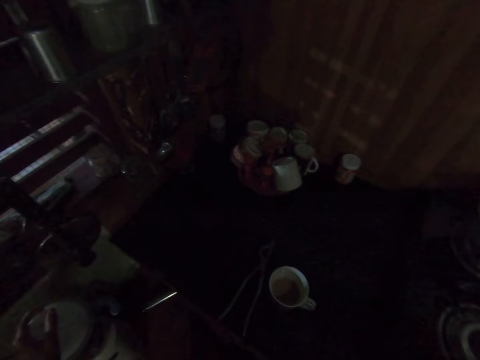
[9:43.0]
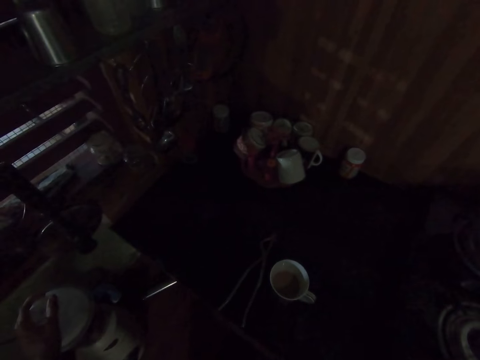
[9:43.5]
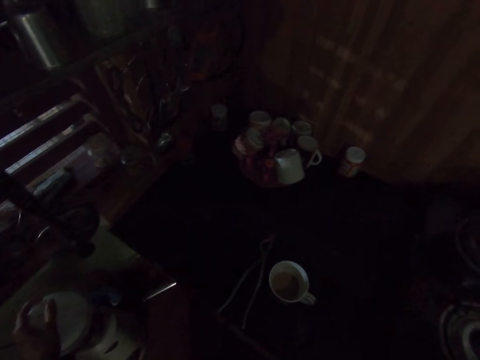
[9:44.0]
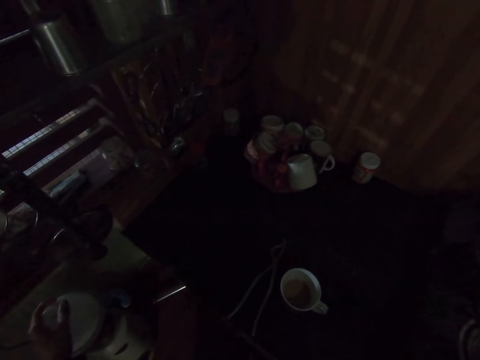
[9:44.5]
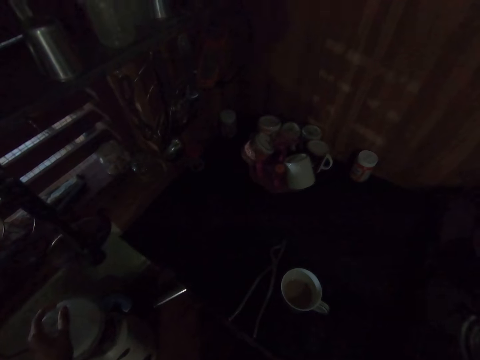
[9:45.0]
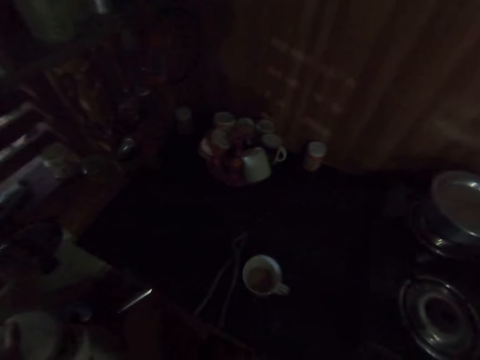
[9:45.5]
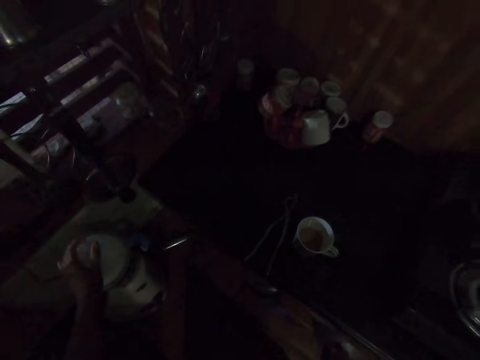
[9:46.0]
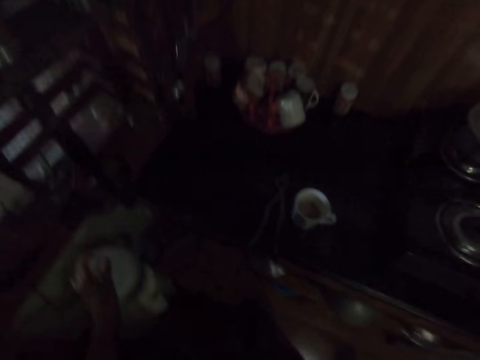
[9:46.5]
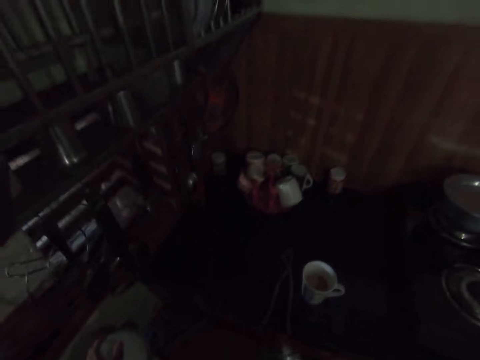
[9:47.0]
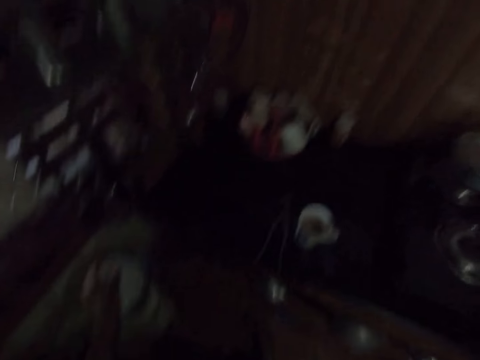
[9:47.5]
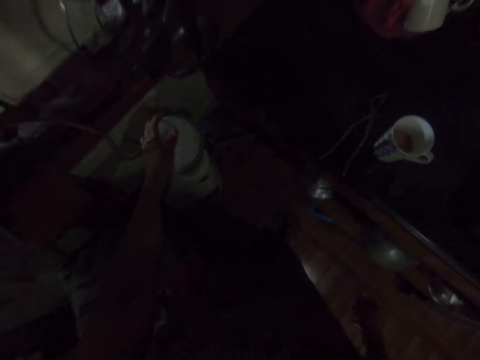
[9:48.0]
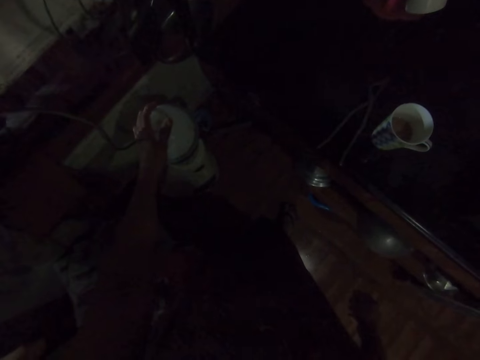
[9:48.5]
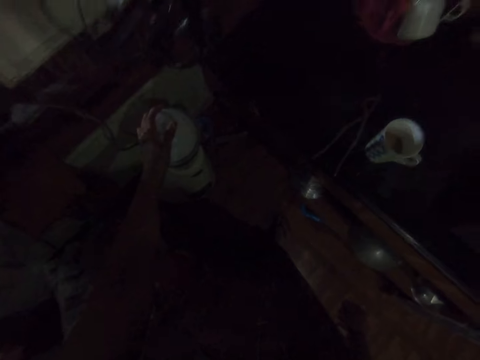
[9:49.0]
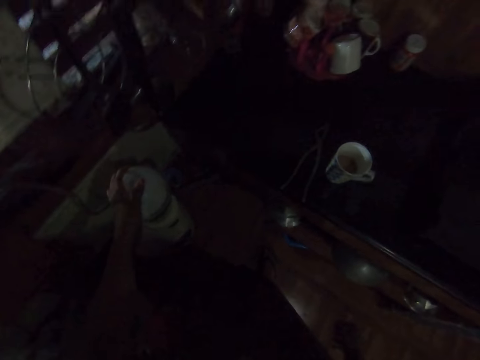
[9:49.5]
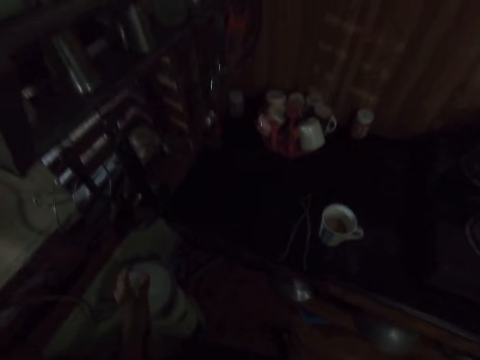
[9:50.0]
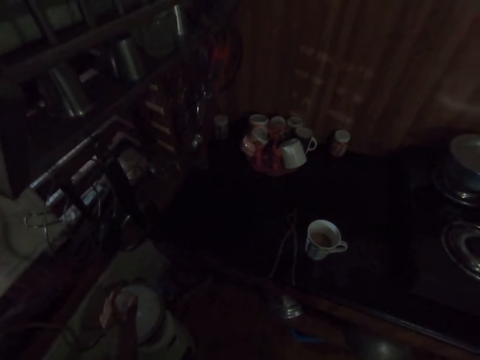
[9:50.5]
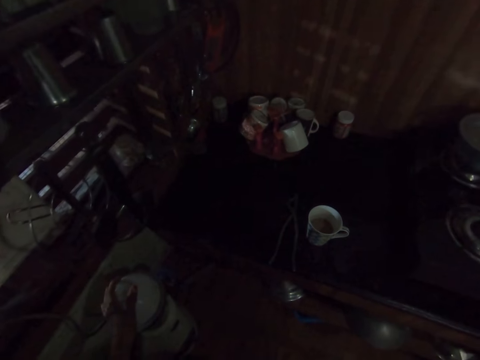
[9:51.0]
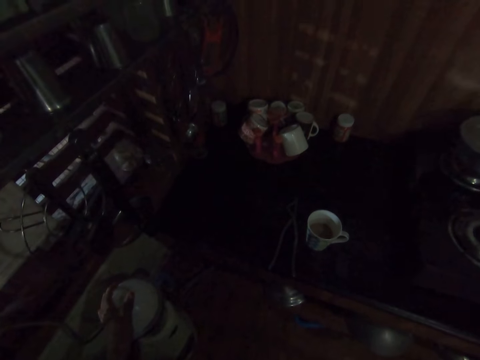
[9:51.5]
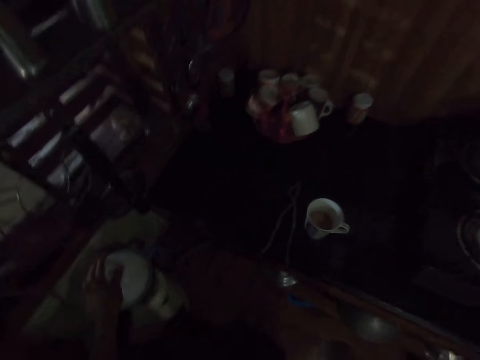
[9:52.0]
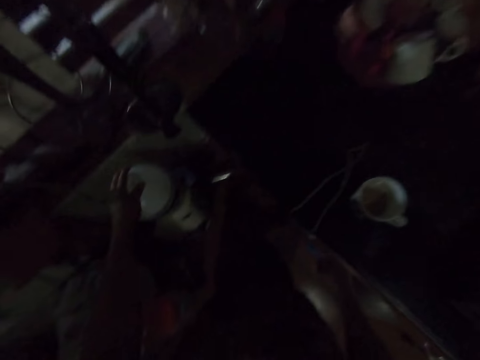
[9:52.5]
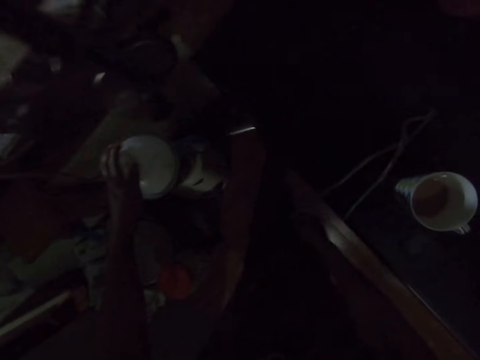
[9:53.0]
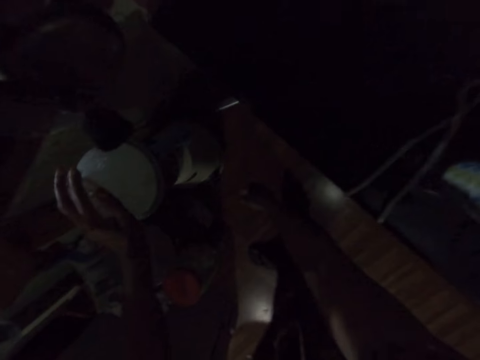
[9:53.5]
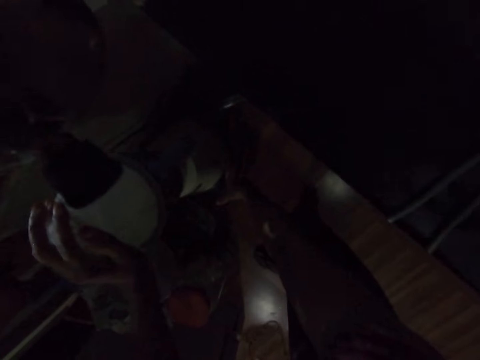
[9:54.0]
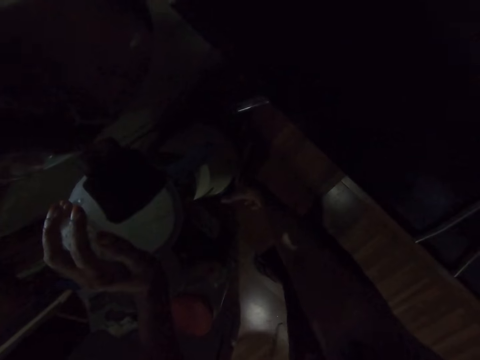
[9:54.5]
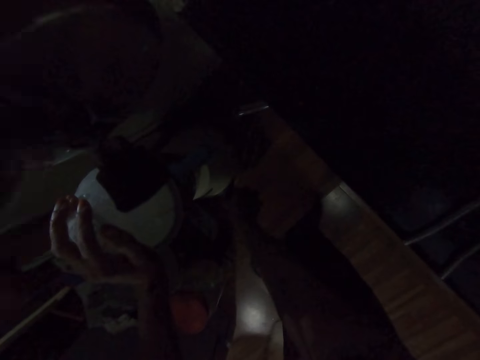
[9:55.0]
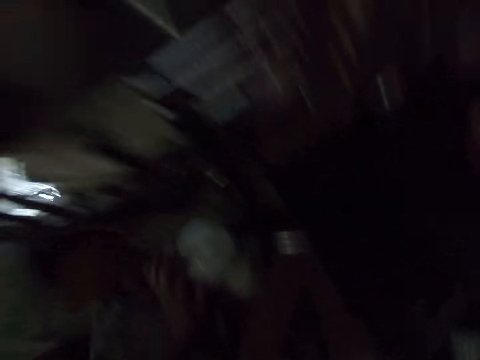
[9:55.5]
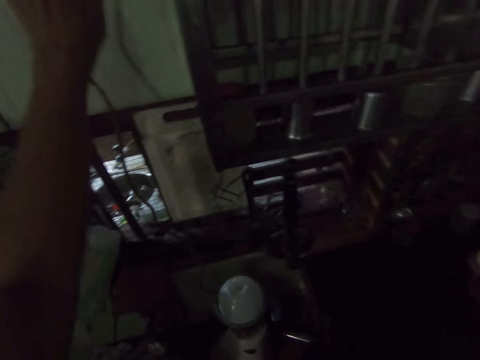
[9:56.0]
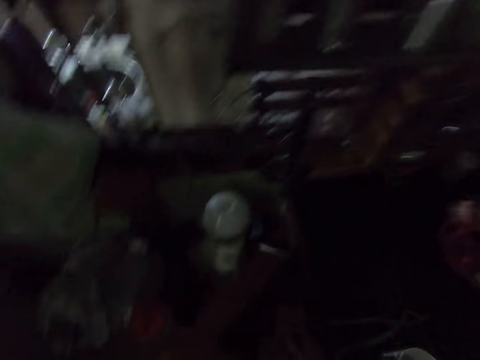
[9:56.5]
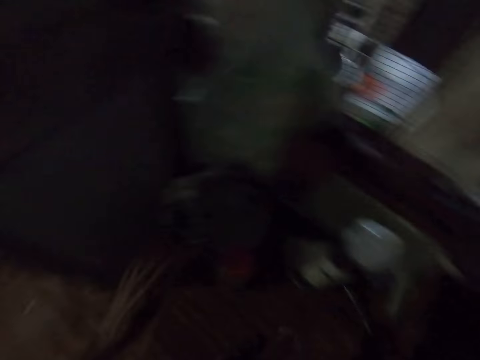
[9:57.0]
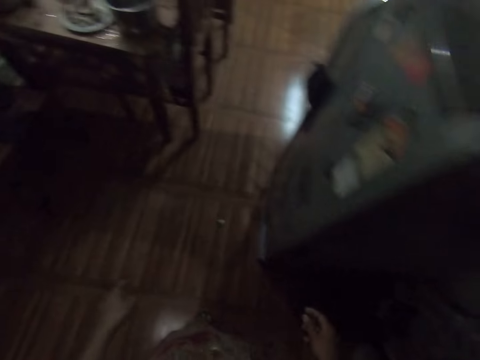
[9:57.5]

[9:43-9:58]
The camera wearer looks around. She turns the knob on the blender with her right hand. She flicks a switch on the wall with her left hand.

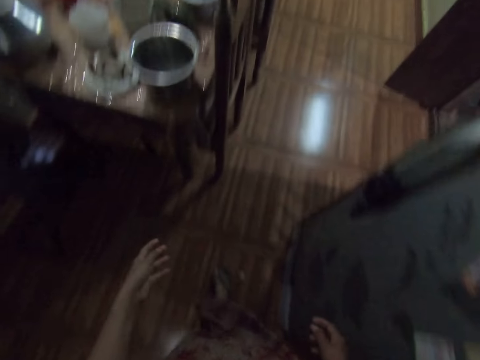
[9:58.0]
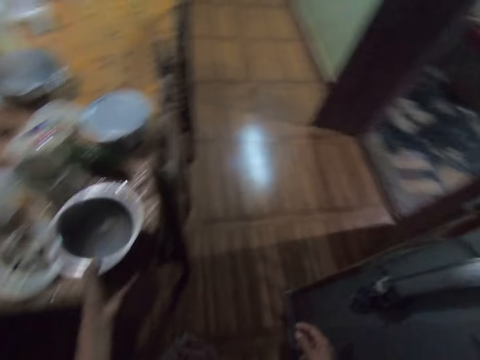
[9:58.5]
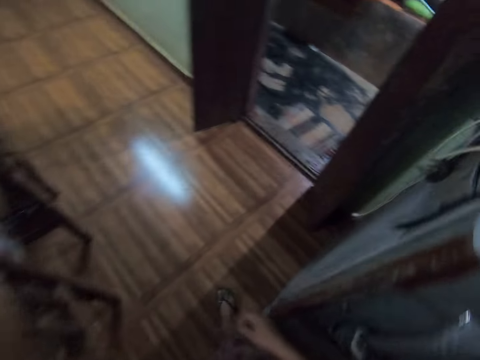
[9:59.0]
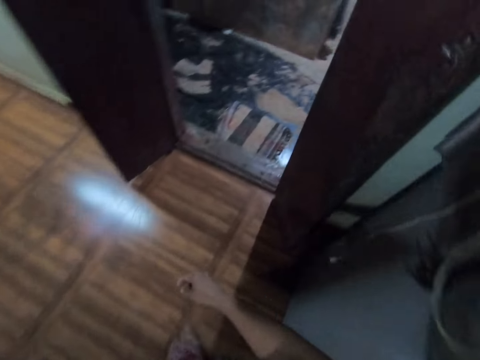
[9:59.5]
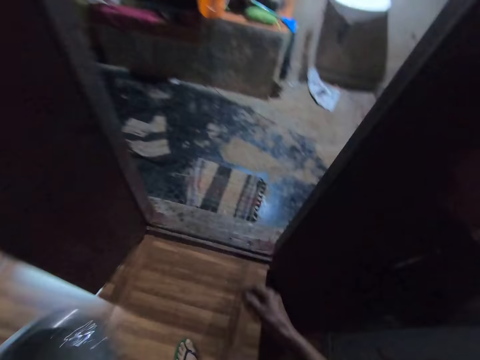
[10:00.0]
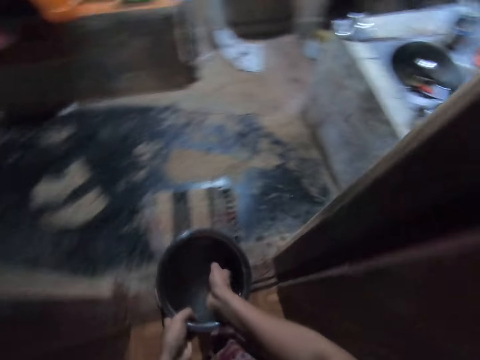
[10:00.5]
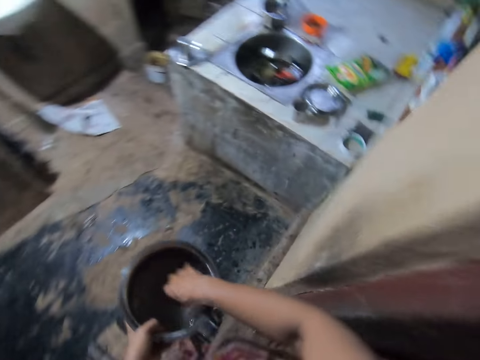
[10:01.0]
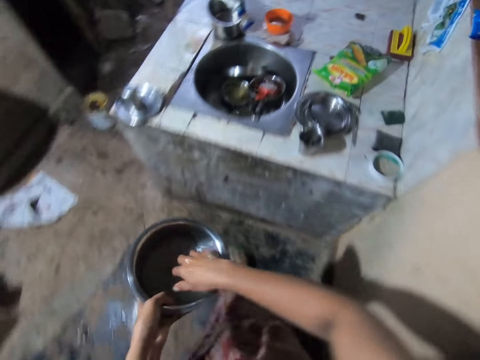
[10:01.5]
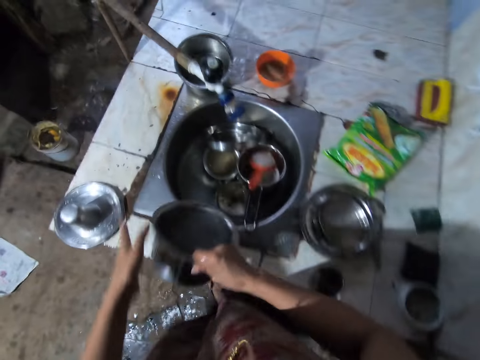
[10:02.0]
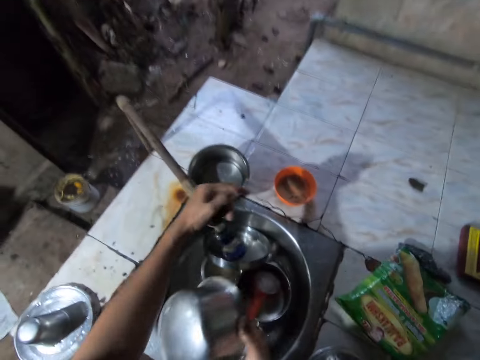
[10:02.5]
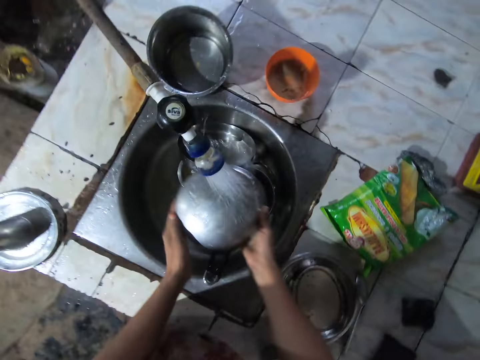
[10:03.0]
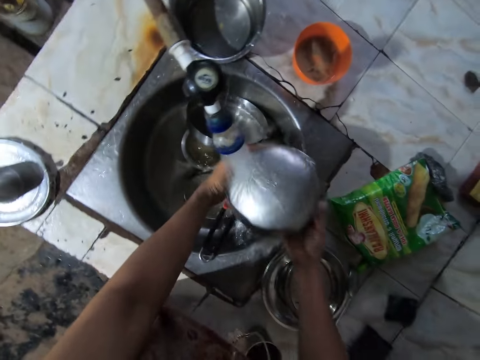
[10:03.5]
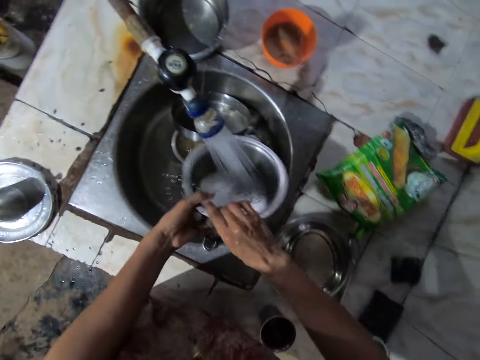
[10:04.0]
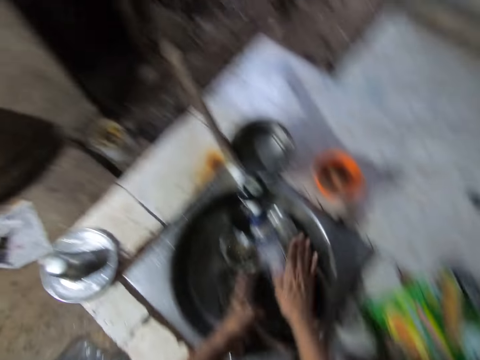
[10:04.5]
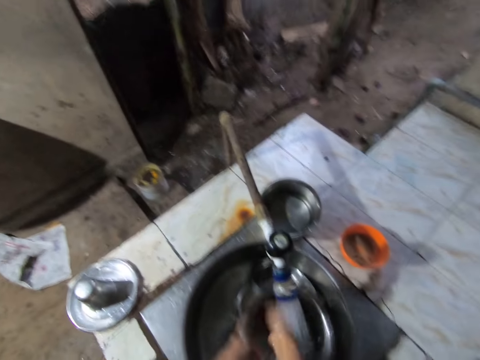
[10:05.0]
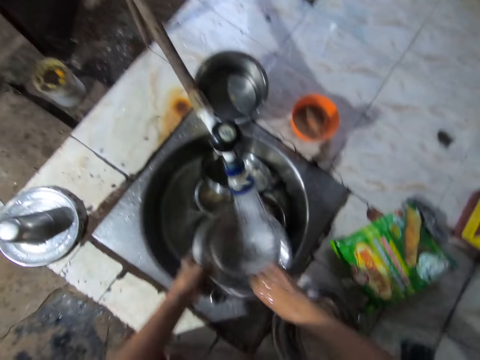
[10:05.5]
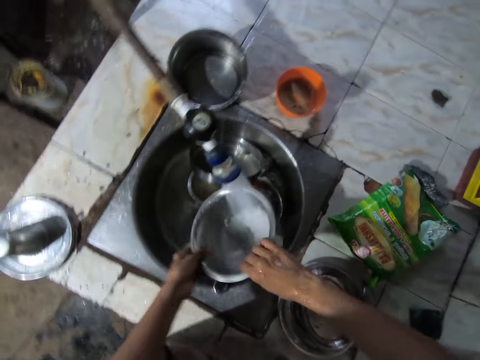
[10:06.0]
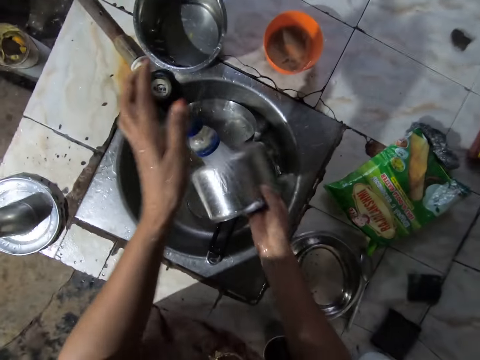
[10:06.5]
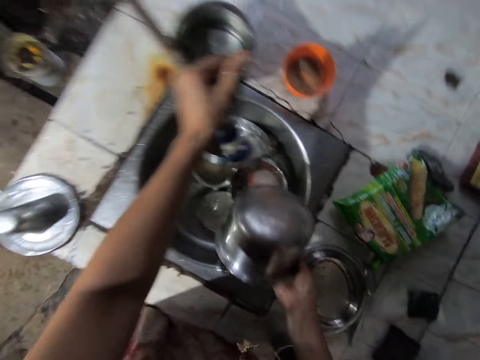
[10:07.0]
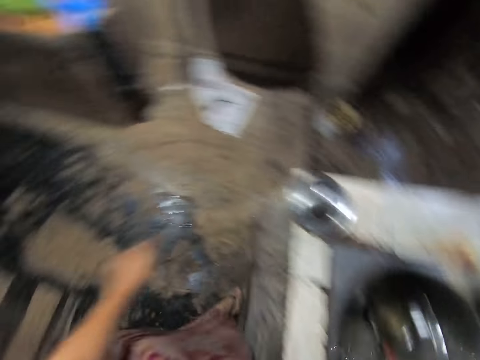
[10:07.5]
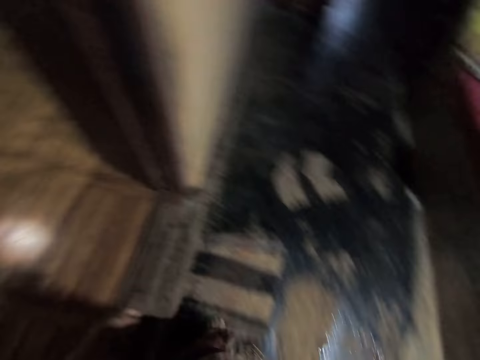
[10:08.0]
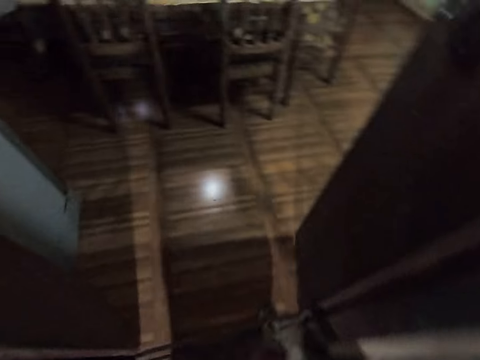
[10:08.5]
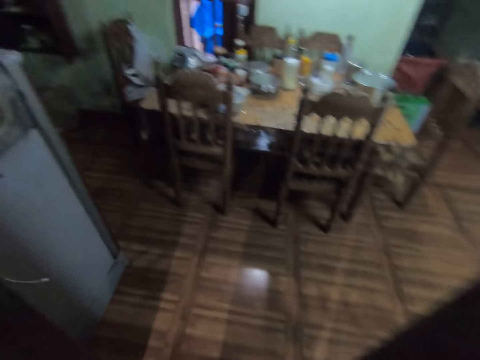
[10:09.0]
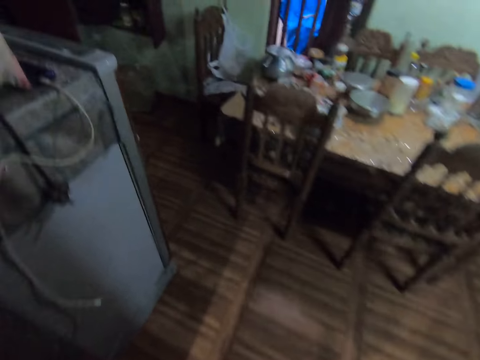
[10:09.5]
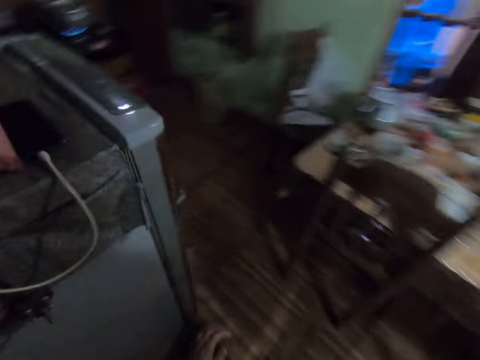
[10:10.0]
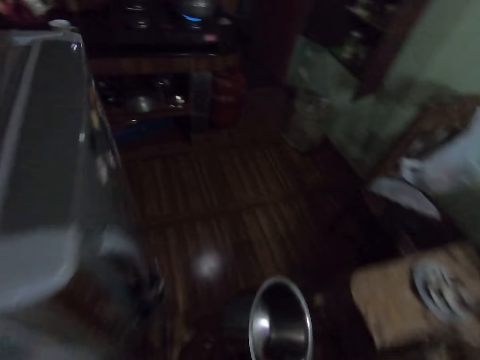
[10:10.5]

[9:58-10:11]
The camera wearer walks around. She picks a bowl of water from a table with her left hand. She turns the water in the bowl with her right hand. She passes the bowl of water from her left hand to her right hand. She pours the water into a sink with the bowl in her right hand. She turns on a tap with her right hand. She rinses the bowl with her hands and water from the tap. She turns off the tap with her right hand. She walks around the house.
